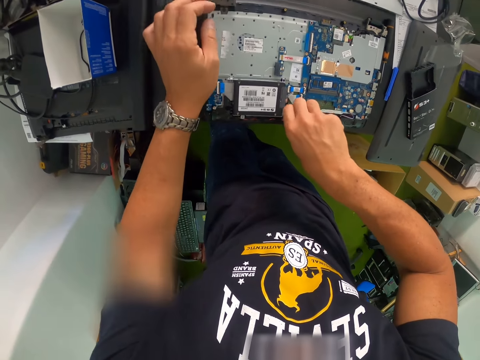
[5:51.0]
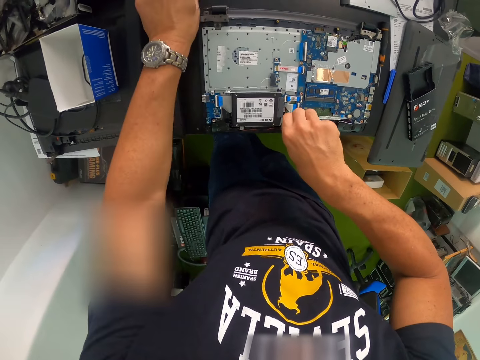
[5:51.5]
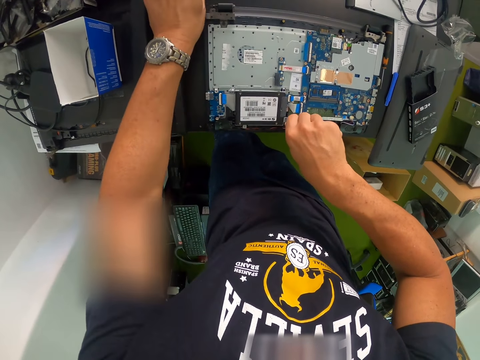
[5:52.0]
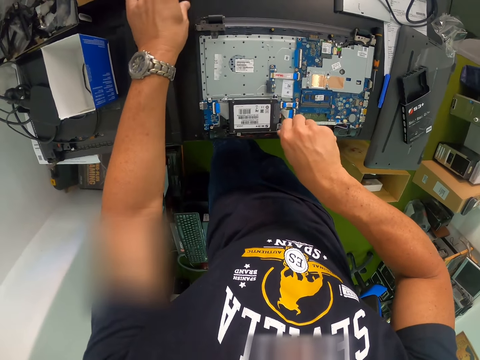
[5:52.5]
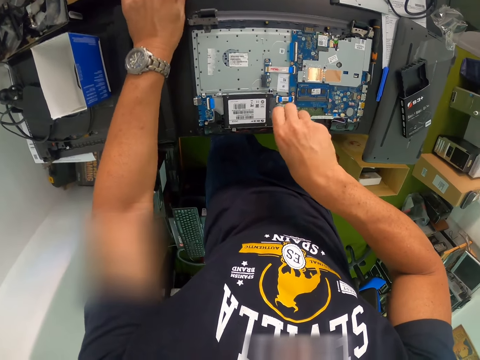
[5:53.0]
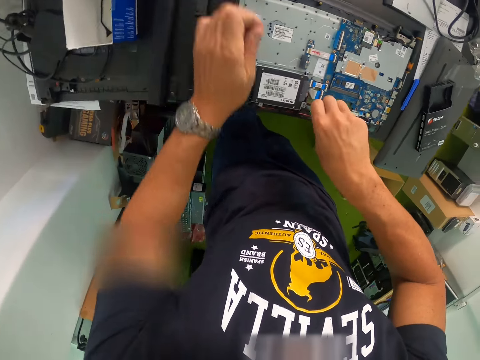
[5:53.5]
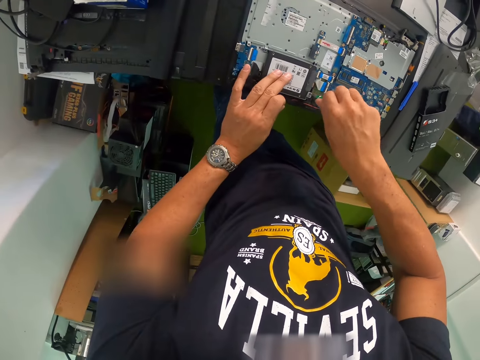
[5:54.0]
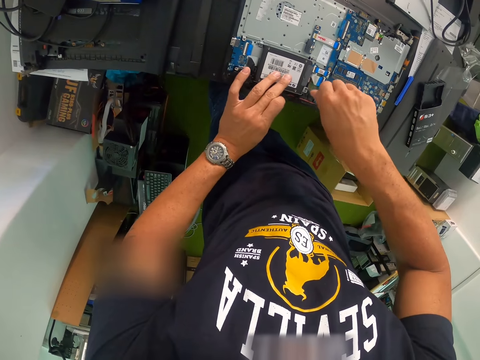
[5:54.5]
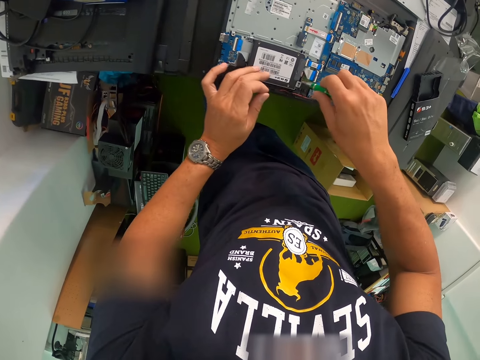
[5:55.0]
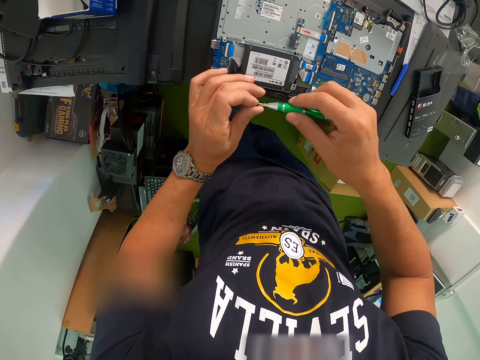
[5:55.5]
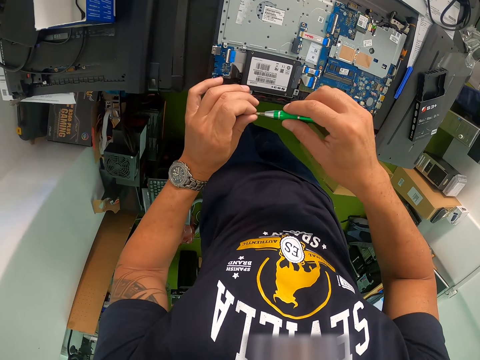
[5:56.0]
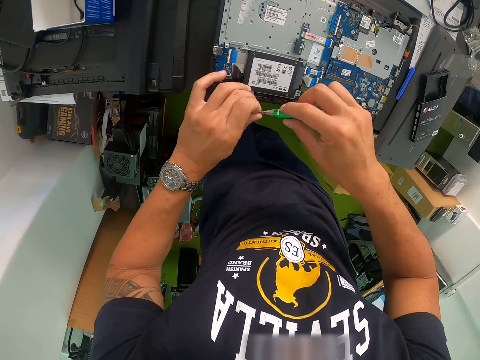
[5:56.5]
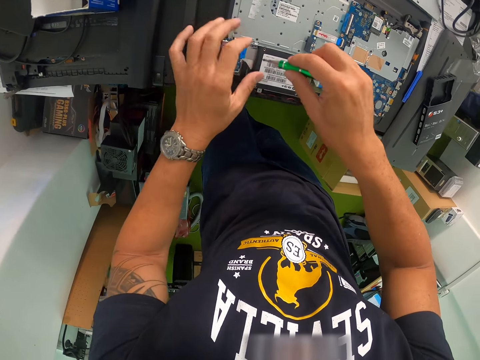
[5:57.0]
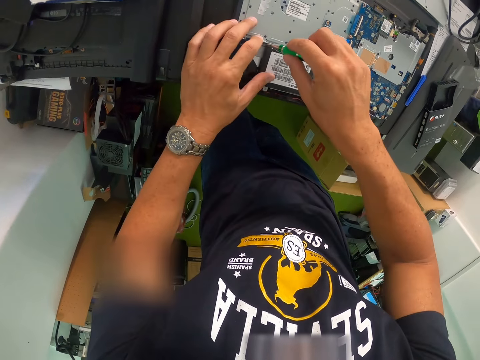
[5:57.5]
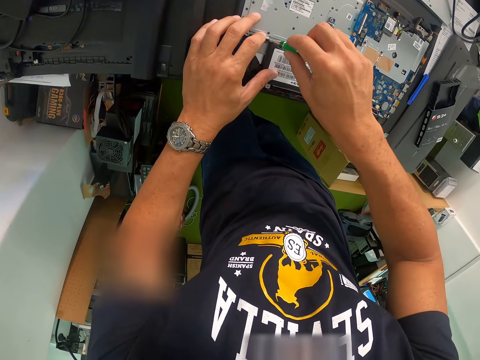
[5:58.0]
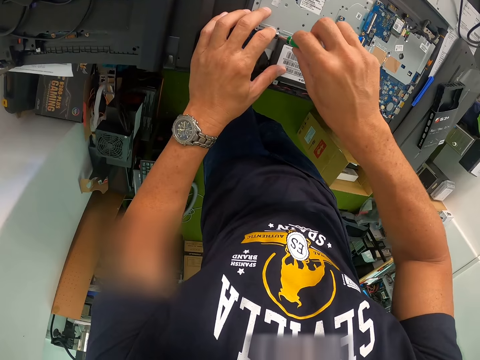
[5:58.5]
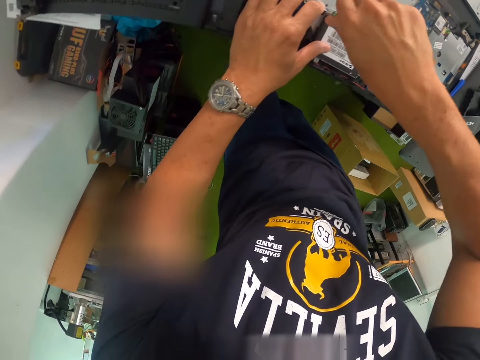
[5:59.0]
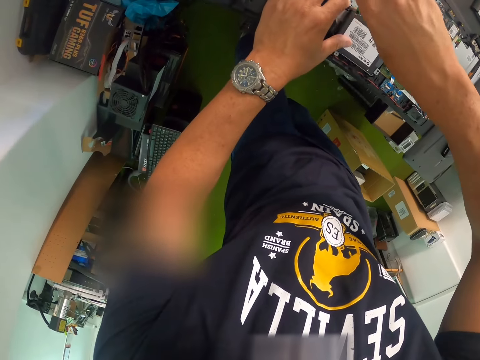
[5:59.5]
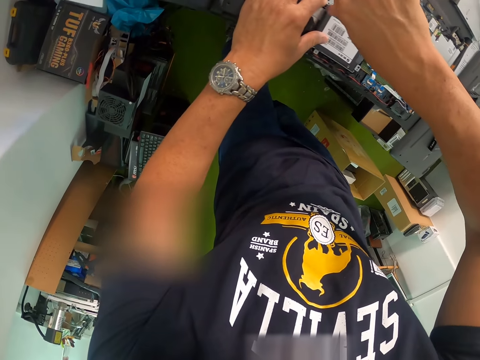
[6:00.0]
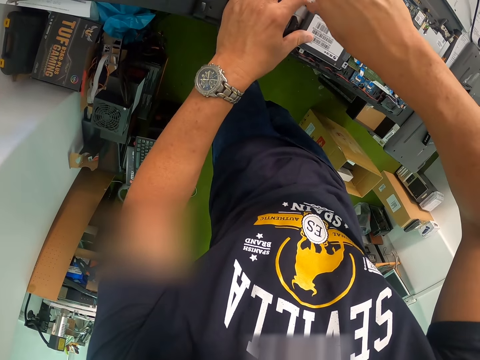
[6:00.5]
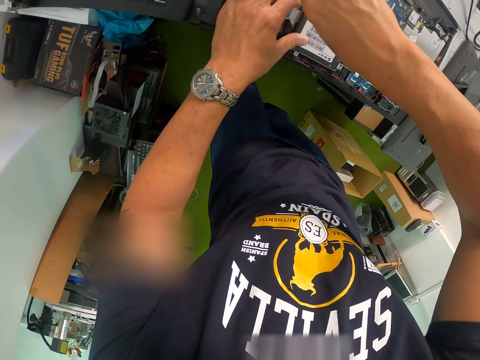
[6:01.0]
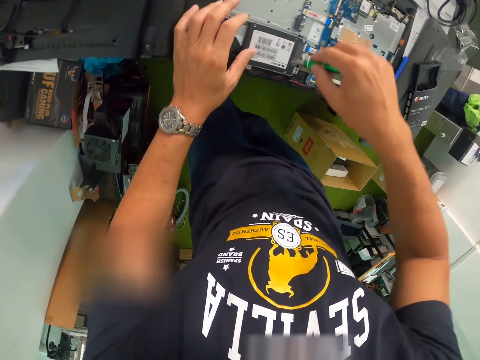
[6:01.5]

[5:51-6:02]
The camera wearer moves the hand. He picks up a screw from the table with his left hand. He puts the screw on the screwdriver with his left hand. He screws the hard drive to the main board with the screwdriver in his right hand.

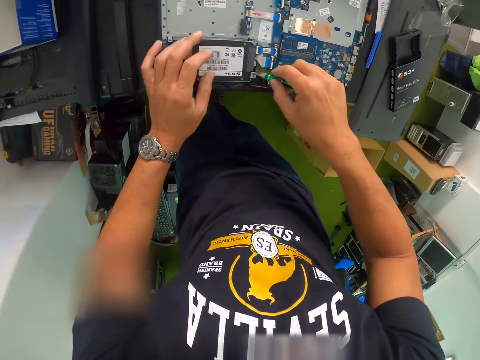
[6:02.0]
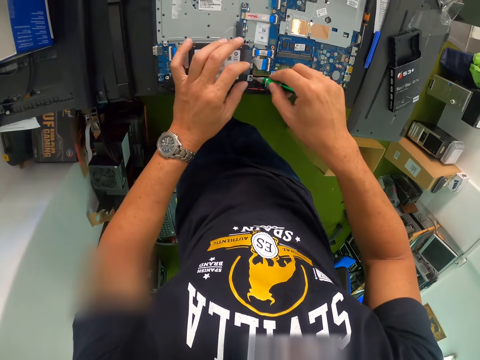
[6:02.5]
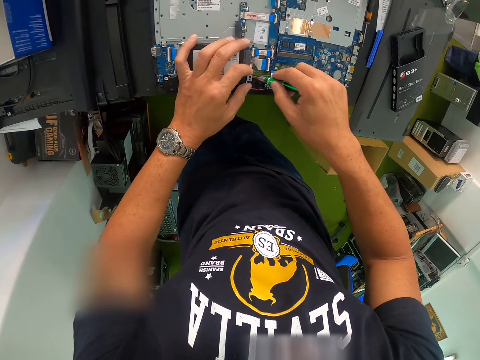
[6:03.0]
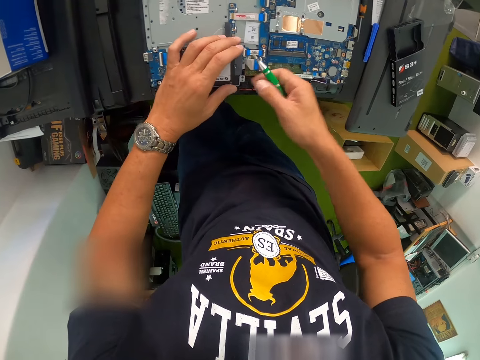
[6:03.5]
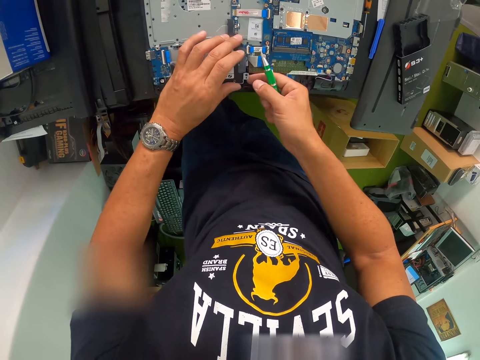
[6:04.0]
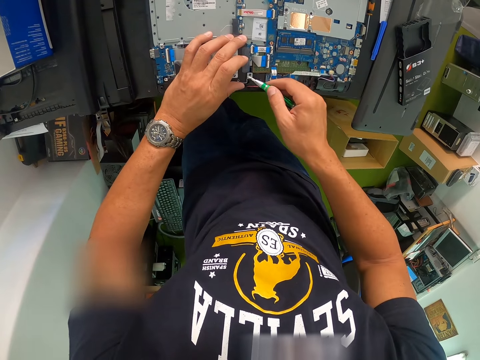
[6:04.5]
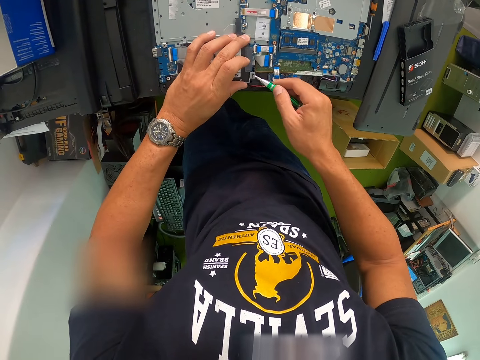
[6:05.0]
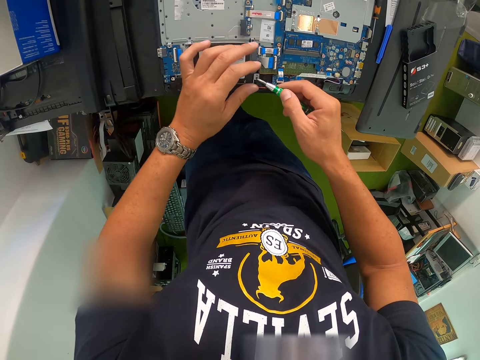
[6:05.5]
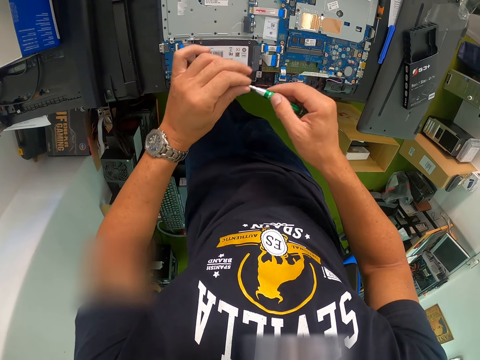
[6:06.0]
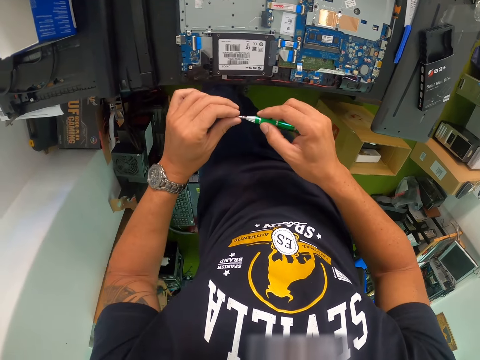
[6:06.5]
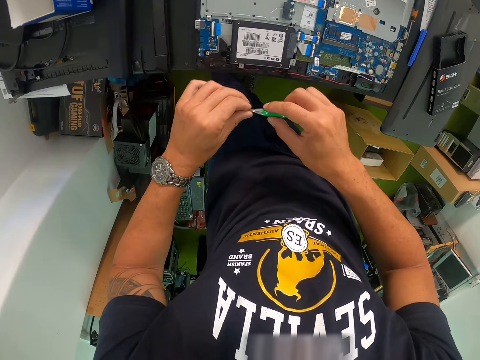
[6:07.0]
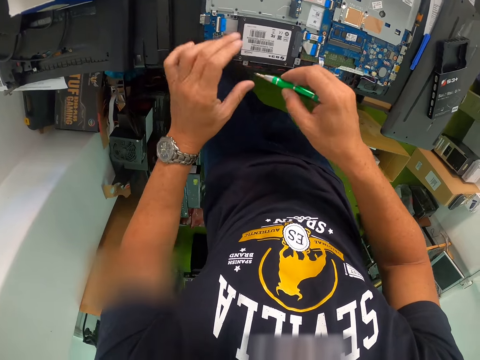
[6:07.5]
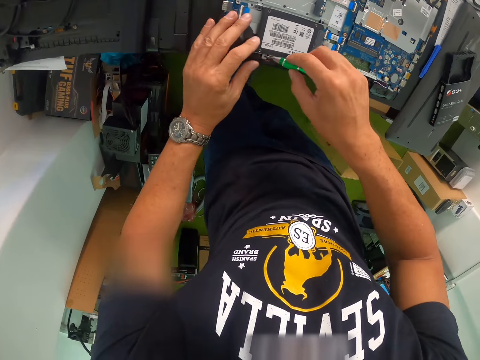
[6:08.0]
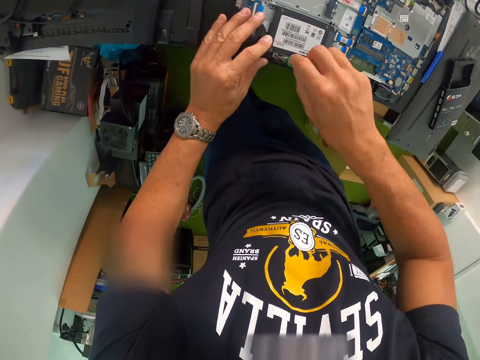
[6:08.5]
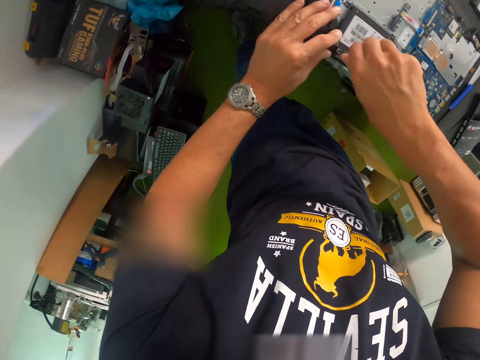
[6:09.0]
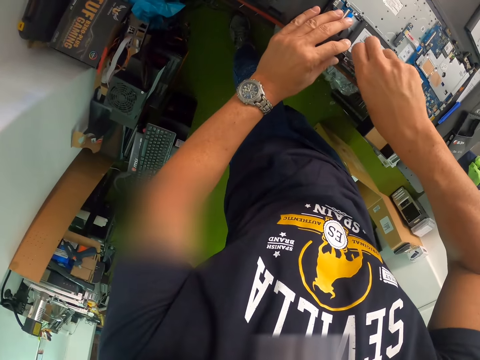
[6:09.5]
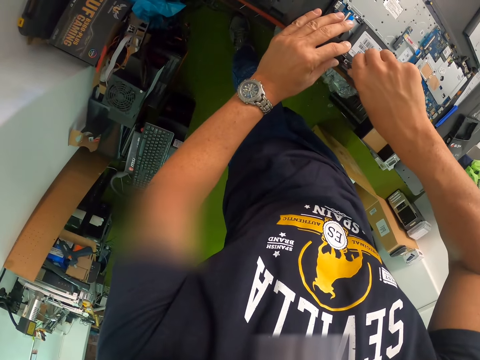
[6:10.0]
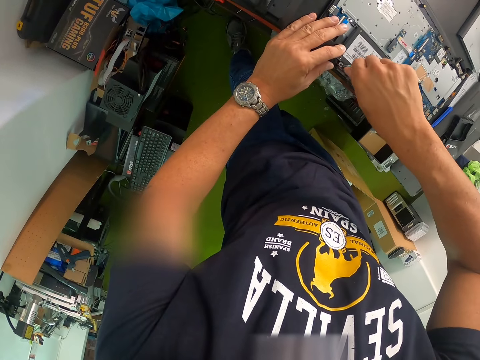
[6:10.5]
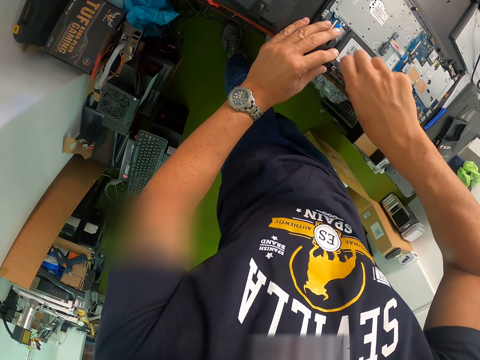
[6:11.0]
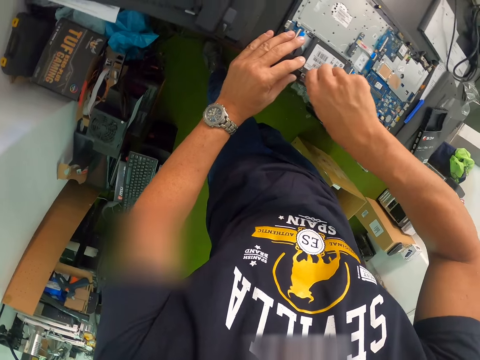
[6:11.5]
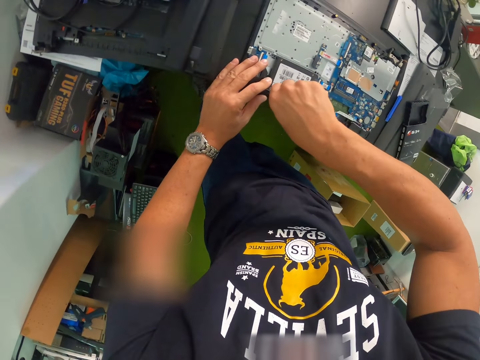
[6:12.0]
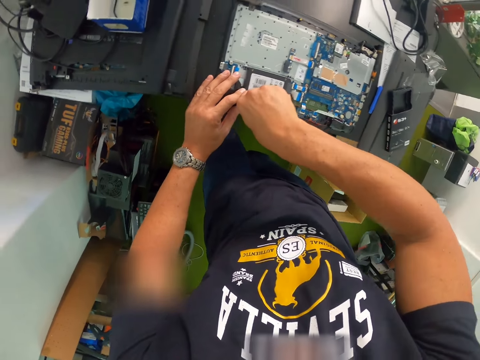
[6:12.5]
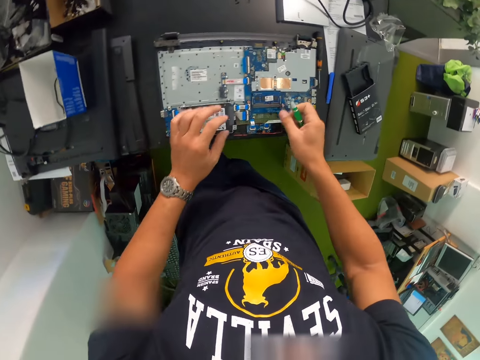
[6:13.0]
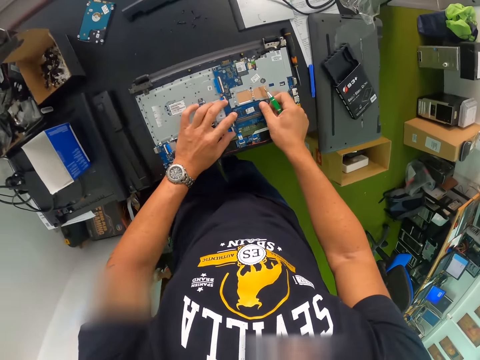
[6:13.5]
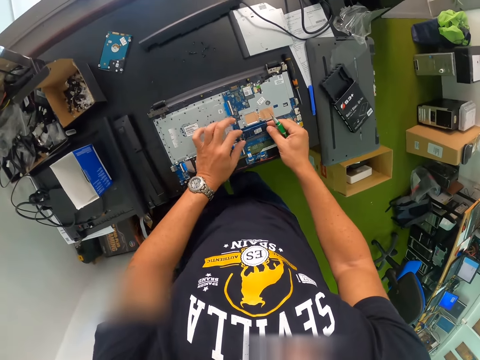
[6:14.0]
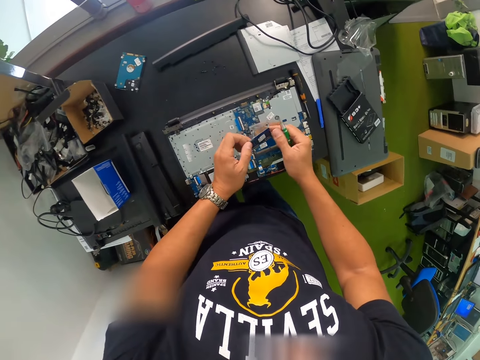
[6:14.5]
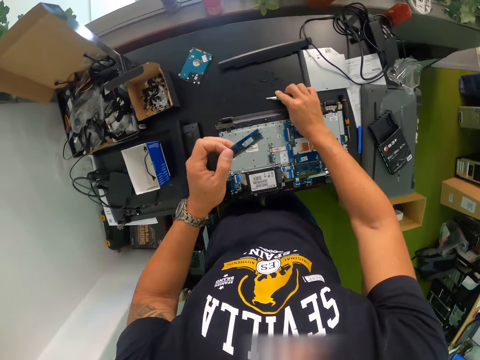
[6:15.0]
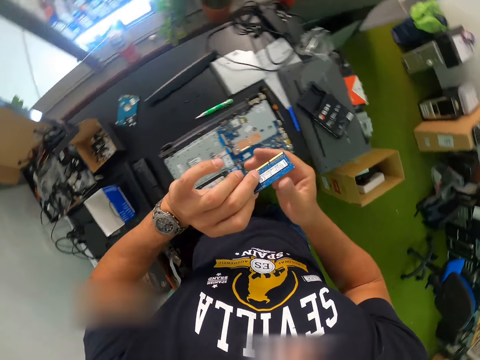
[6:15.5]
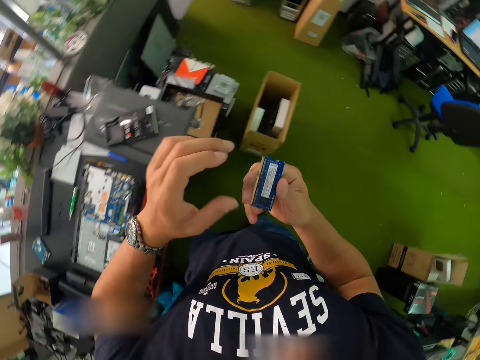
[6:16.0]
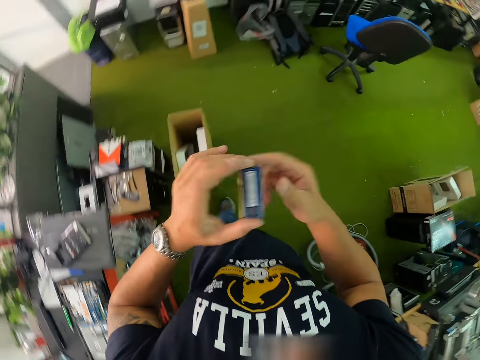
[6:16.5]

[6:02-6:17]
The camera wearer picks up a screw on the main board with the hard drive in his right hand. He pulls the gadget. He removes the screw from the laptop. He fixes the screw on the screwdriver with his left hand. He screws the hard drive to the main board with the screwdriver in his right hand. He picks up a solid state drive on the main board with both hands. He moves a laptop component. He drops the screwdriver on the table with his right hand. He moves with the gadget.
